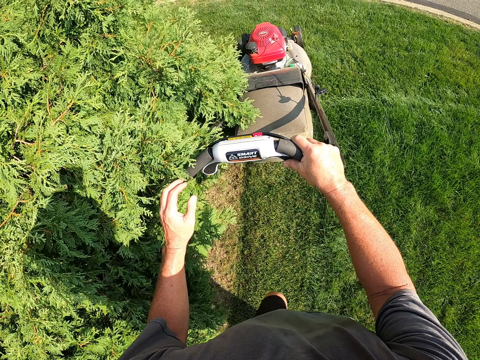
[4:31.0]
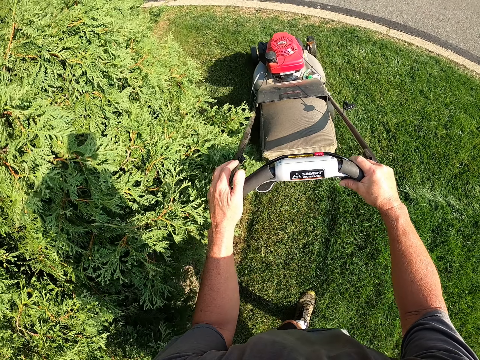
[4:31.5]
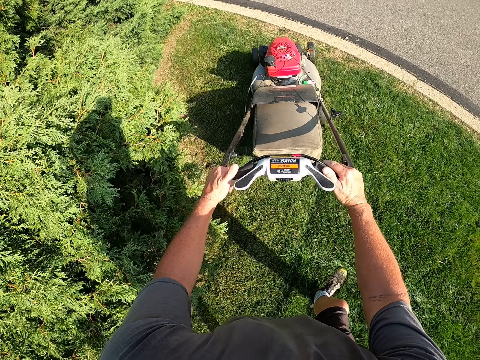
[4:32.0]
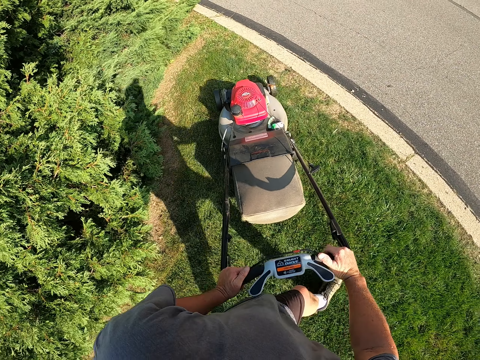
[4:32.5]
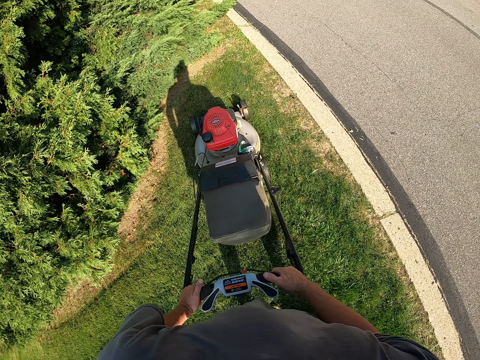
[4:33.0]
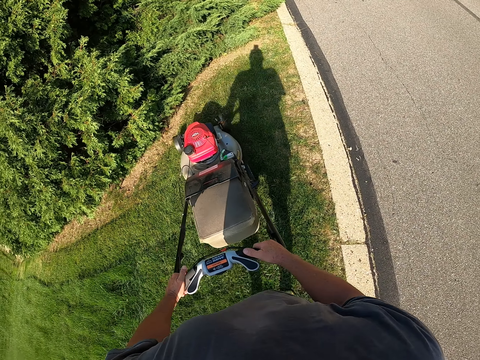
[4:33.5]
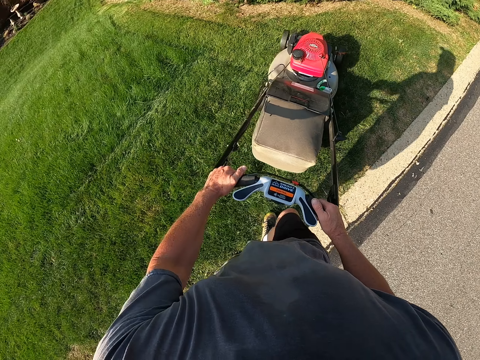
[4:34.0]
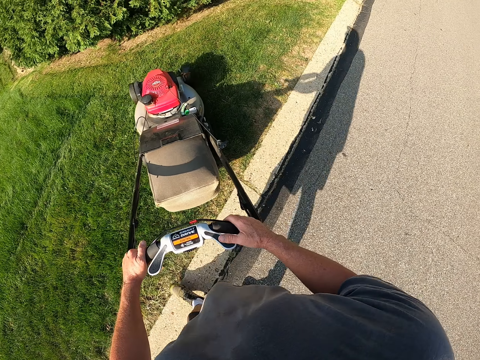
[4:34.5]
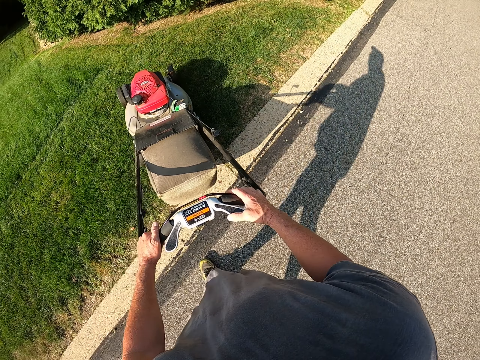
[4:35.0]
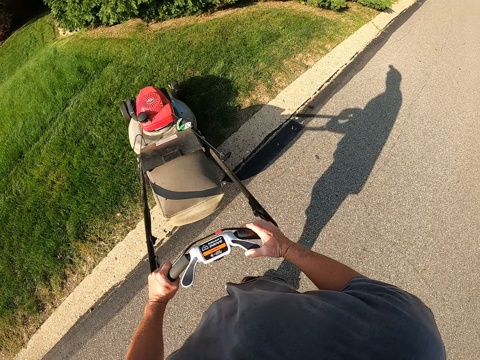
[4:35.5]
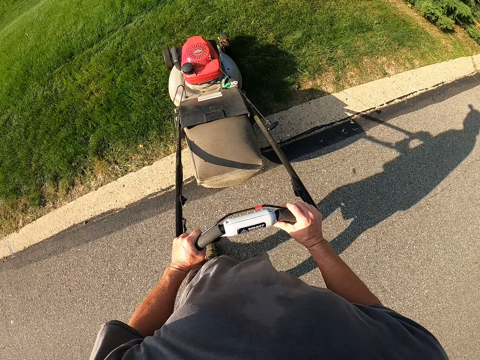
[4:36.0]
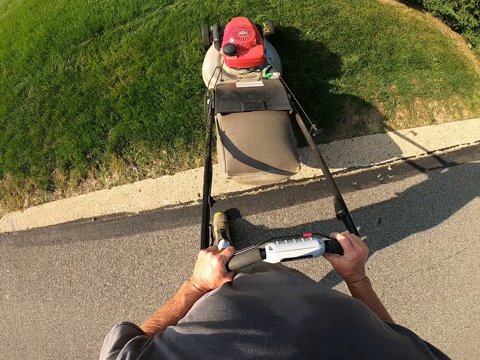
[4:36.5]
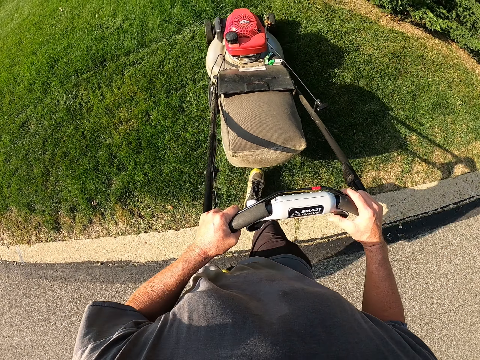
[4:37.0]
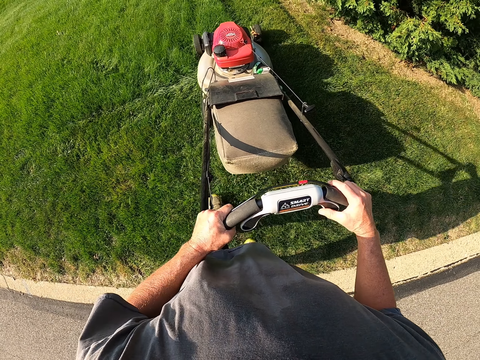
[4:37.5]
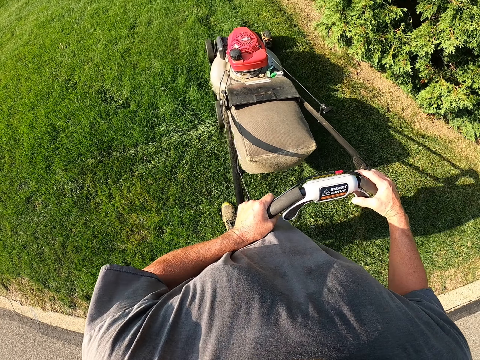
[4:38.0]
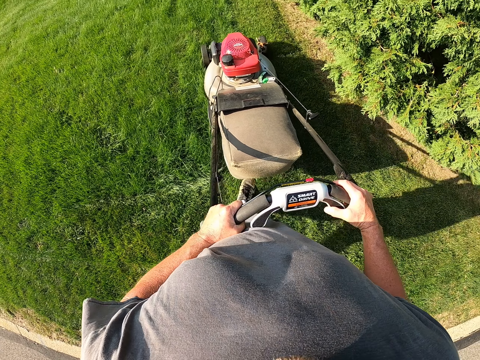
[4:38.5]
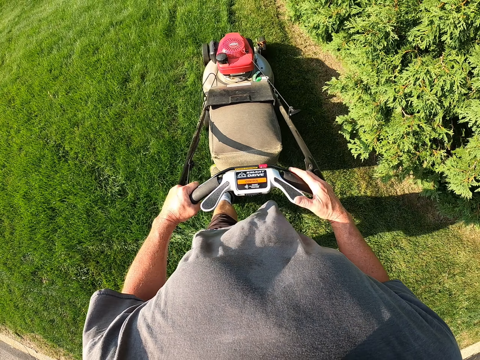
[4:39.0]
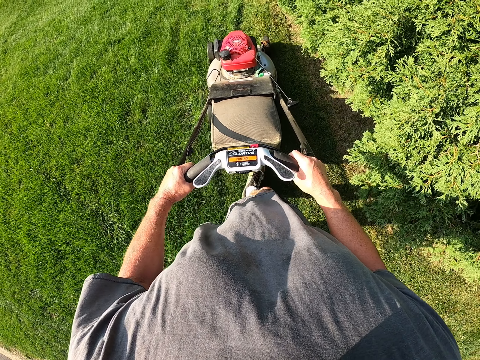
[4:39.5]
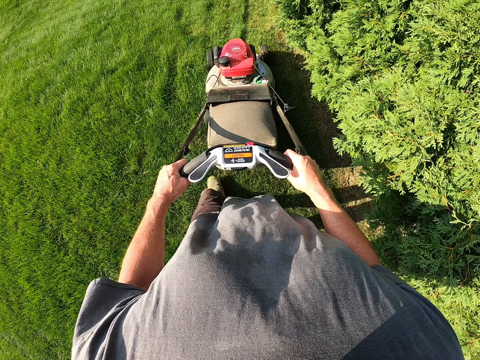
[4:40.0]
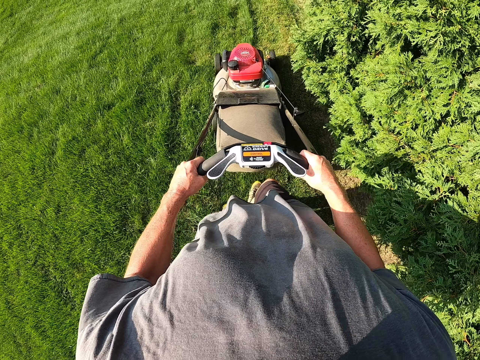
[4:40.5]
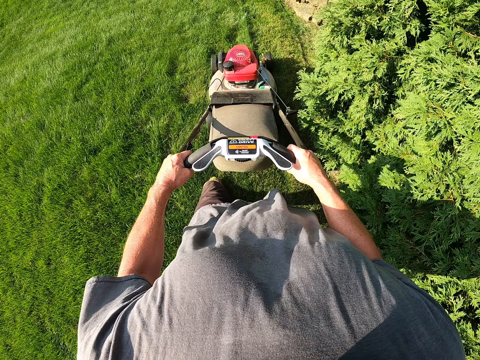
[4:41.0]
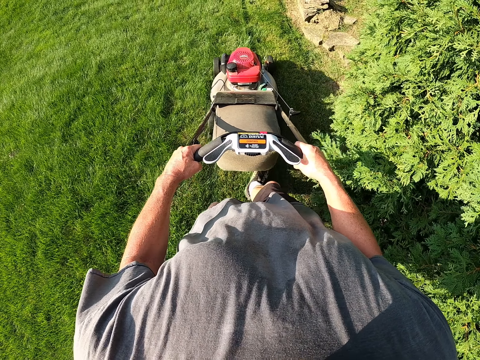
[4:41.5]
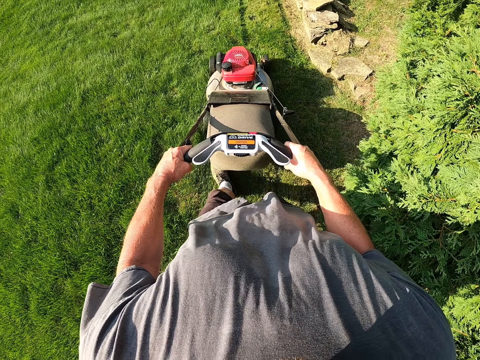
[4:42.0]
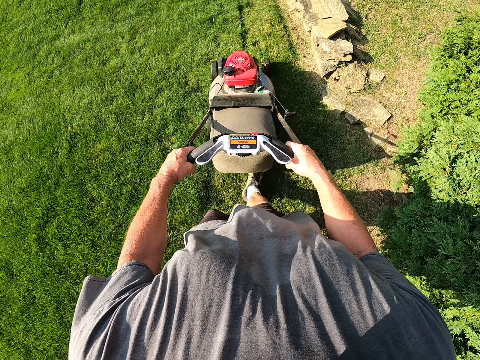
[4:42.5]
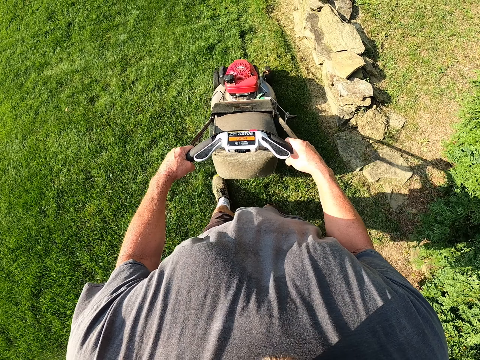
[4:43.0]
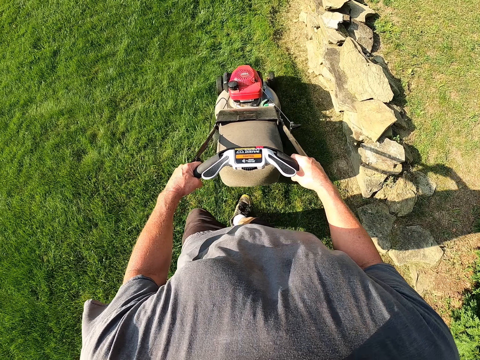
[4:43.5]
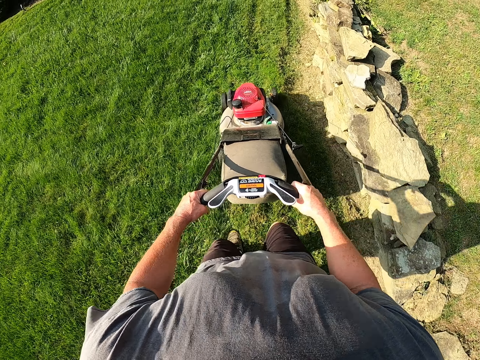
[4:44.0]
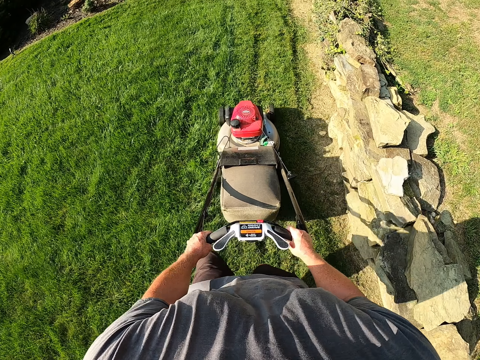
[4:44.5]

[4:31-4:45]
The camera wearer turns the lawnmower. They cut the grass with the lawnmower.

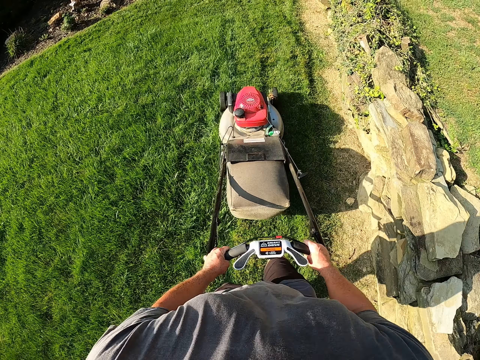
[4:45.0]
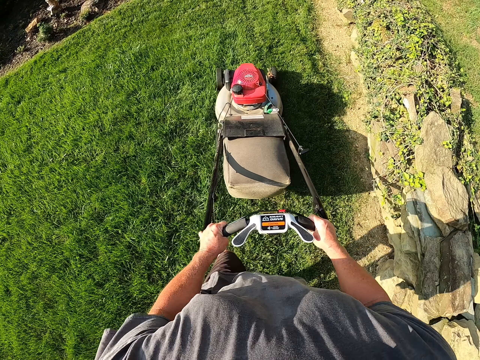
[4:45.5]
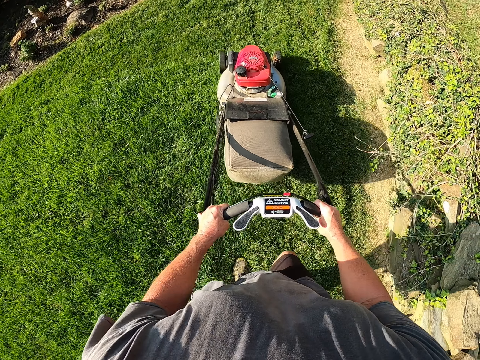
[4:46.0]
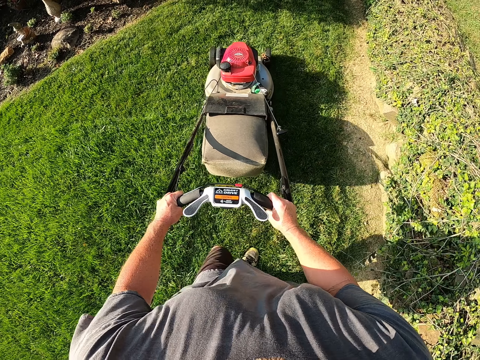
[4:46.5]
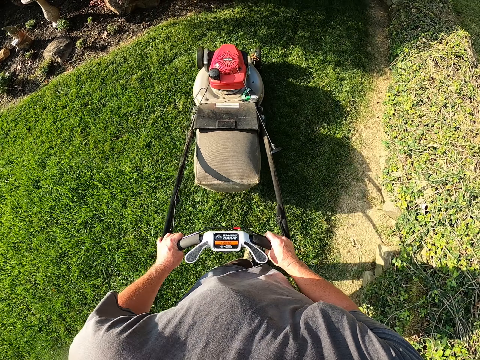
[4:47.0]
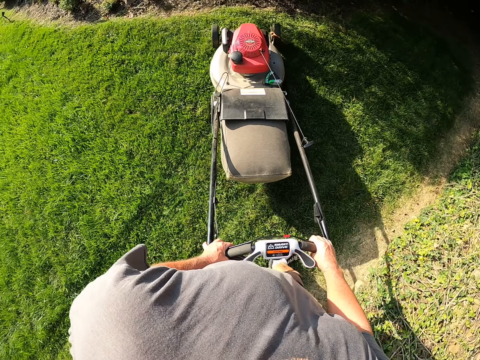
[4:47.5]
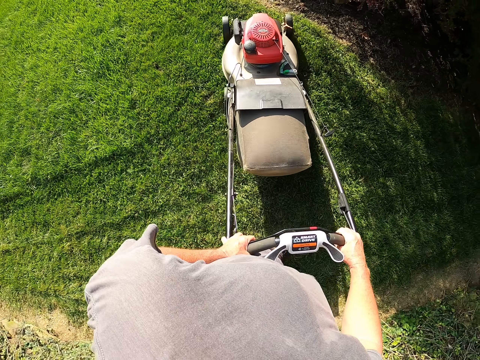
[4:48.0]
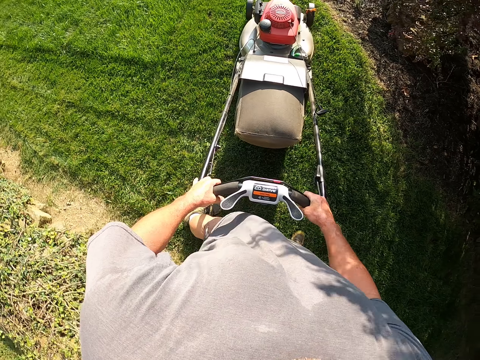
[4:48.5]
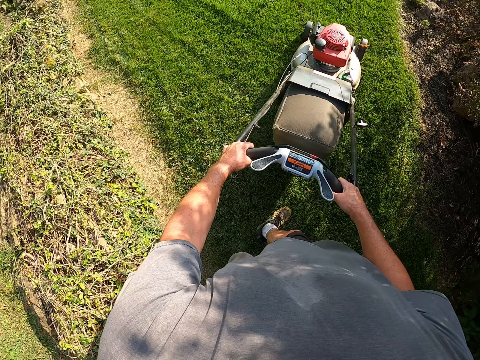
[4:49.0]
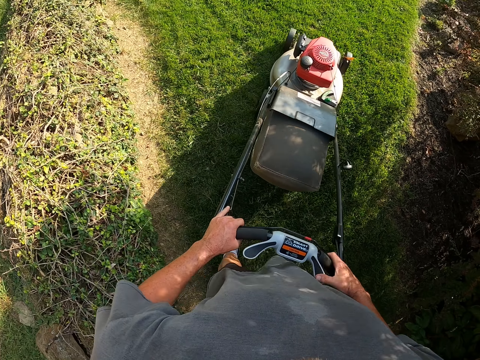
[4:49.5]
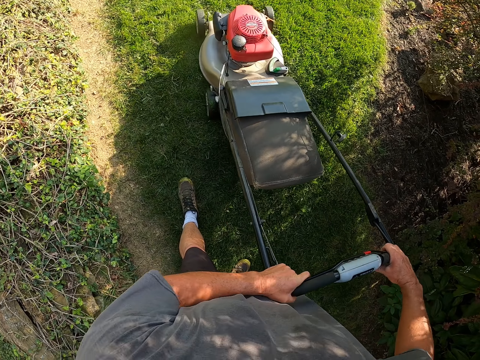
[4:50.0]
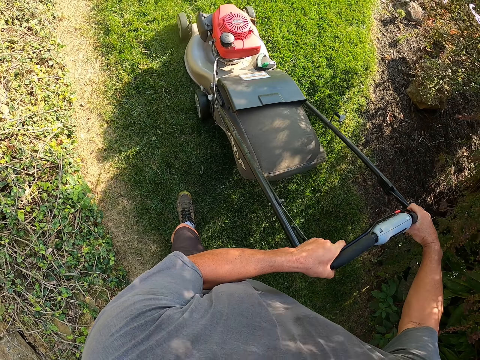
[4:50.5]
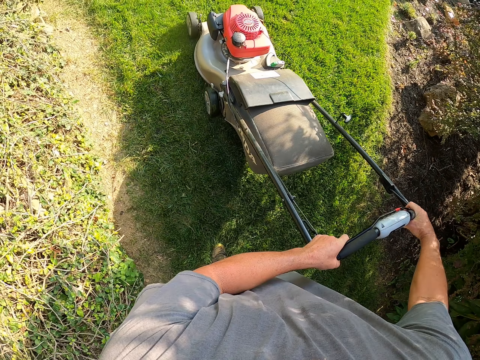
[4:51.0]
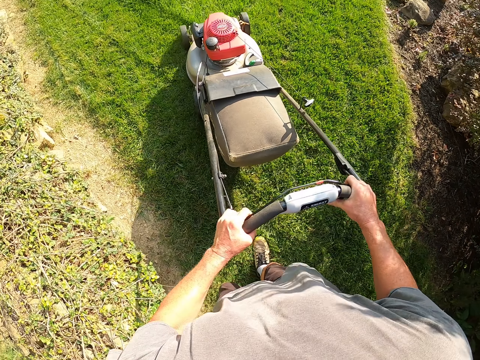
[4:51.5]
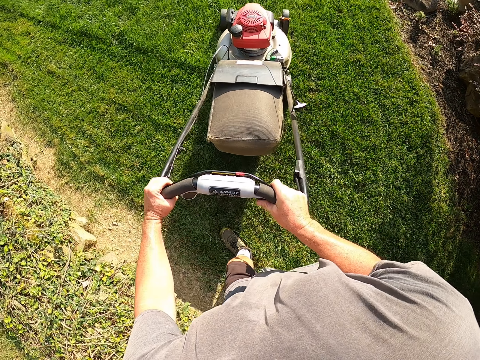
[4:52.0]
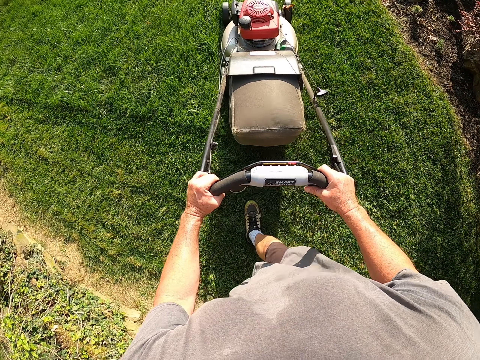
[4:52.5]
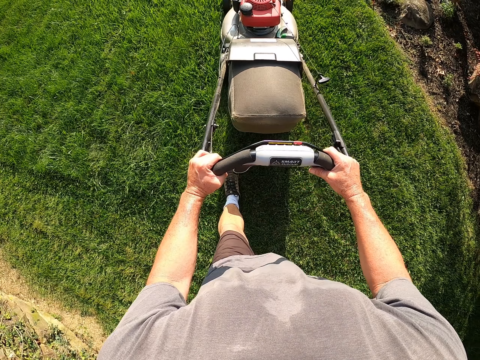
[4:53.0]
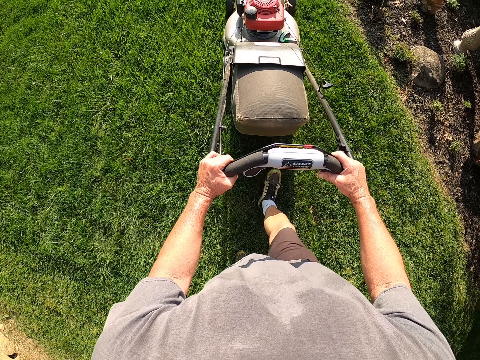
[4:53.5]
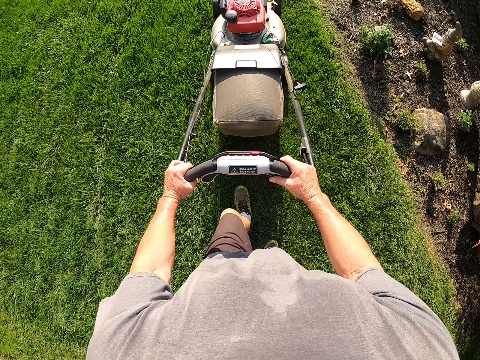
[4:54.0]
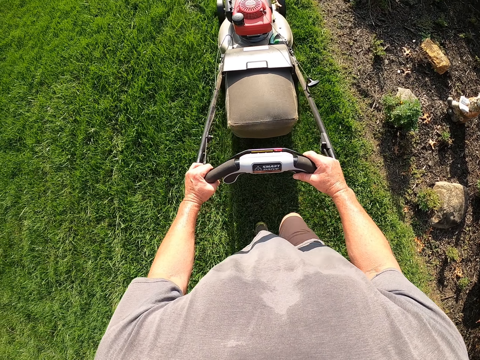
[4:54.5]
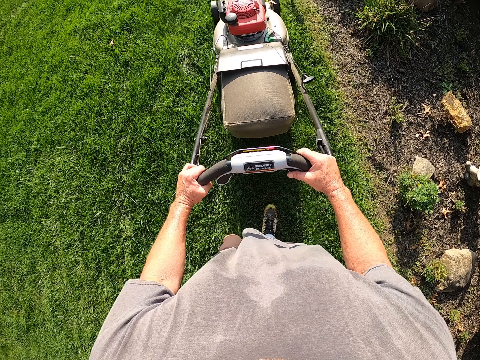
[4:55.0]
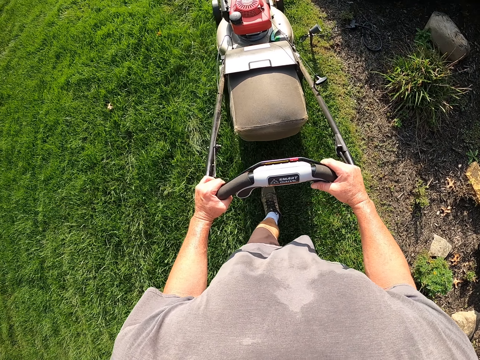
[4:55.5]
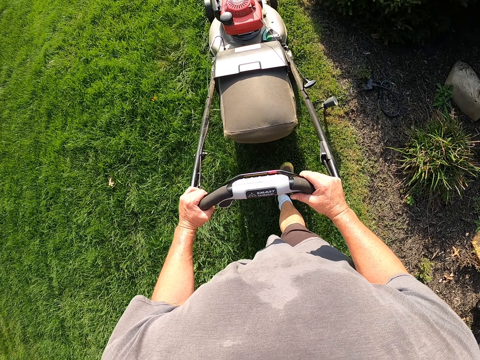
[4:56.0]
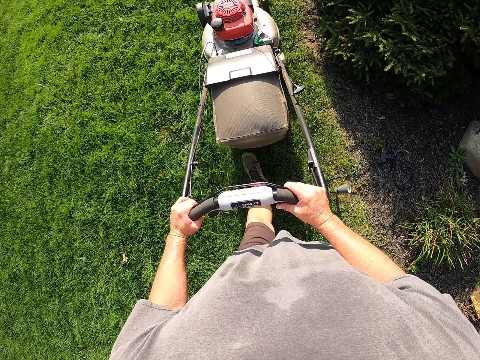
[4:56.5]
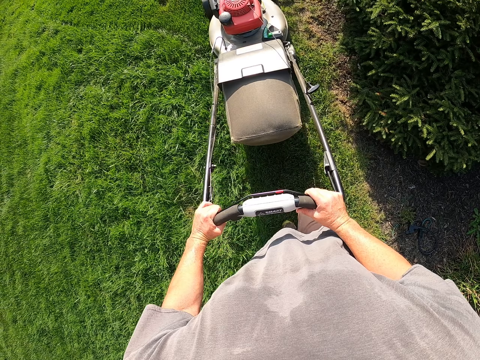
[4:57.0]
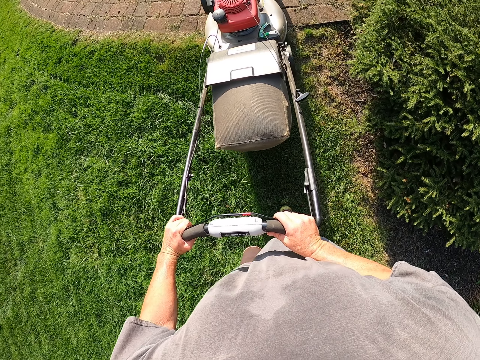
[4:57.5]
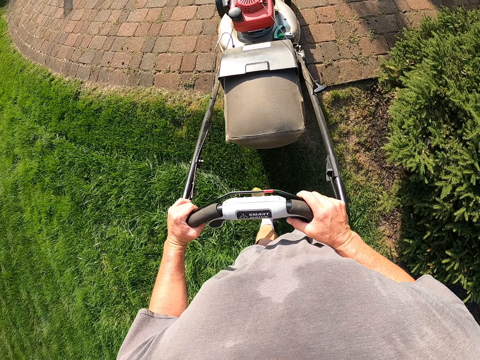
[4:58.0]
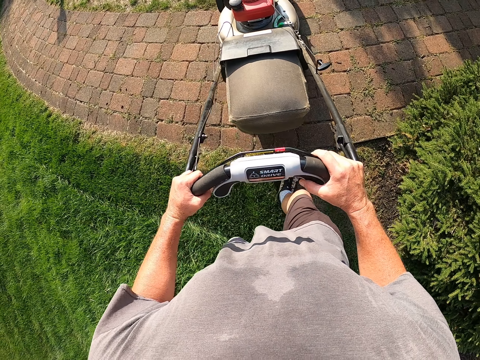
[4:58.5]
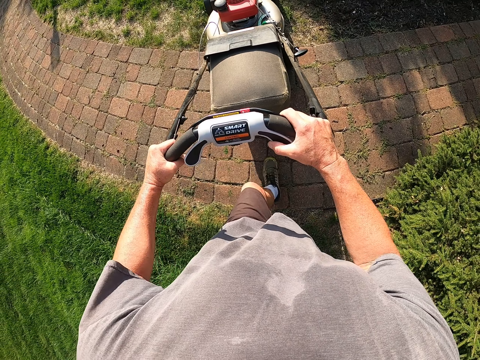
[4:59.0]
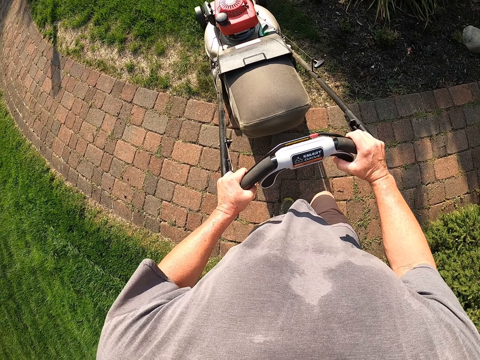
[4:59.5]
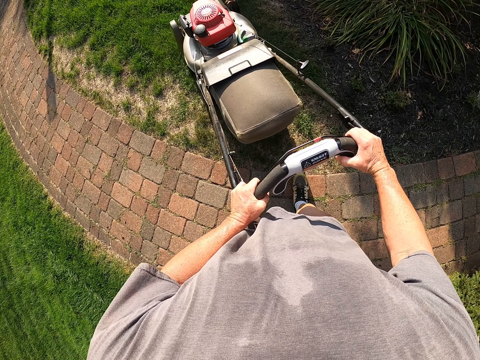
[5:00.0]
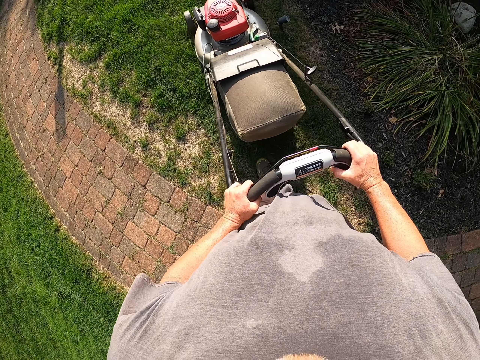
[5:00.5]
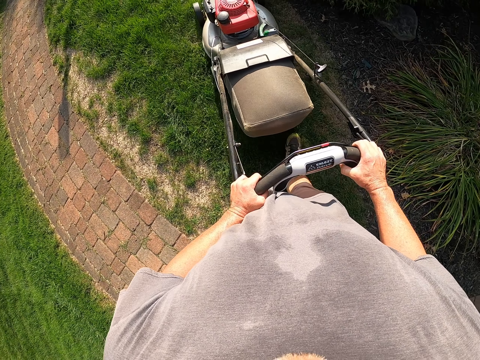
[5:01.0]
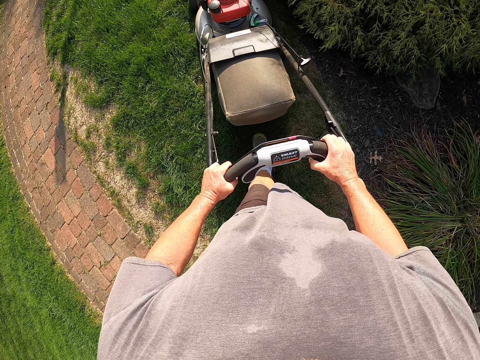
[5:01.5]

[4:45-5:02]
The camera wearer turns the lawnmower. They turn the lawnmower again. They cut the grass with the lawnmower. They cut the grass with the lawnmower again.
